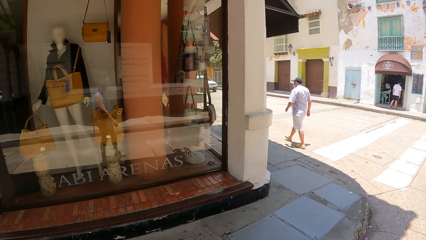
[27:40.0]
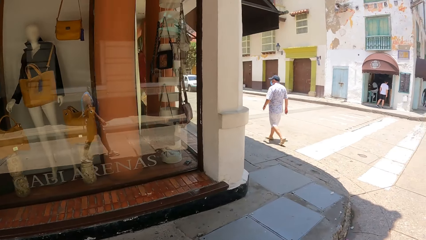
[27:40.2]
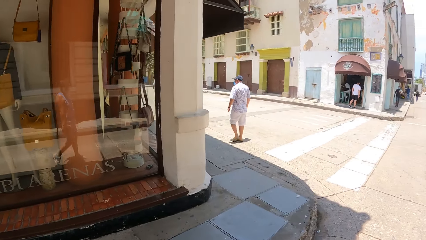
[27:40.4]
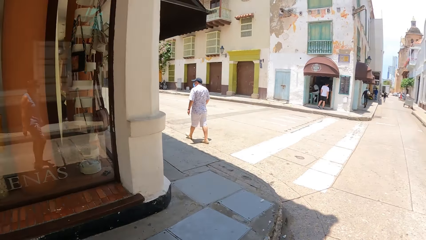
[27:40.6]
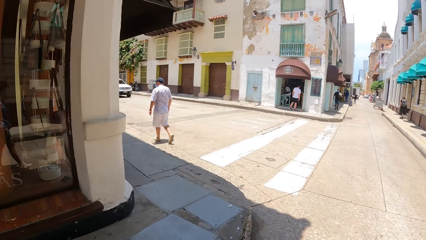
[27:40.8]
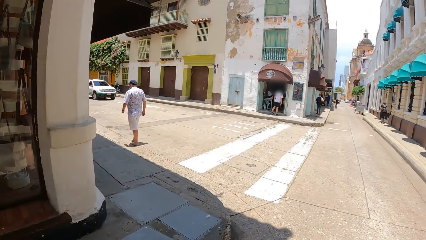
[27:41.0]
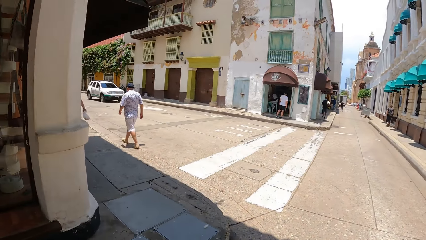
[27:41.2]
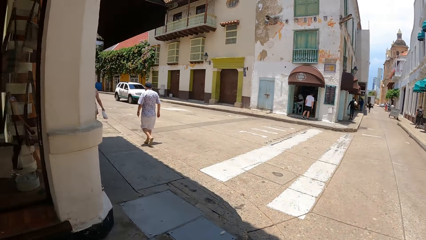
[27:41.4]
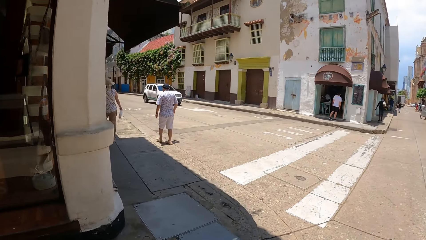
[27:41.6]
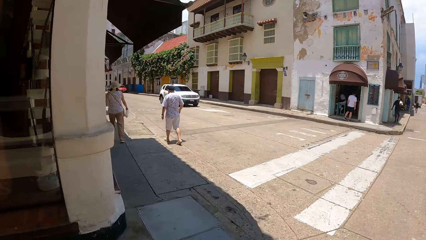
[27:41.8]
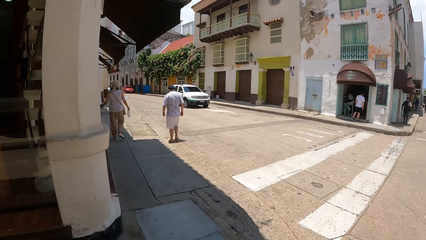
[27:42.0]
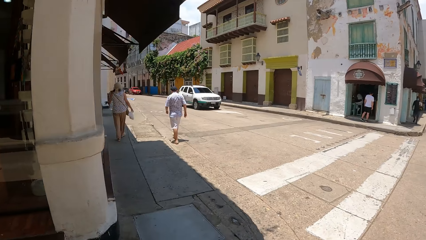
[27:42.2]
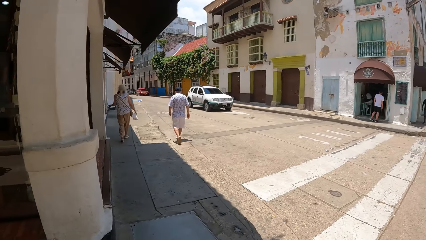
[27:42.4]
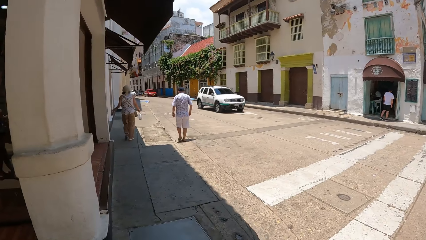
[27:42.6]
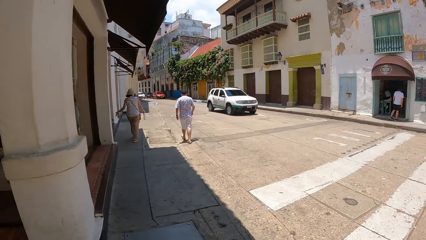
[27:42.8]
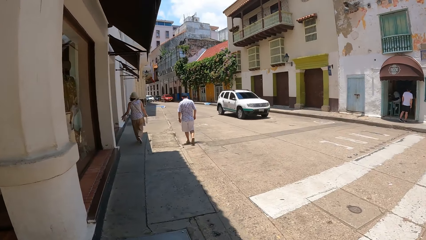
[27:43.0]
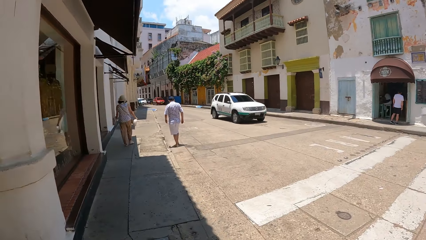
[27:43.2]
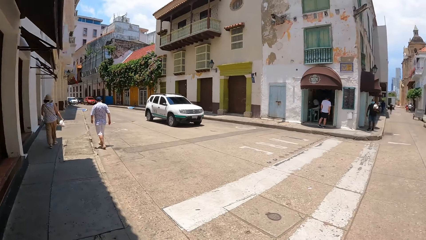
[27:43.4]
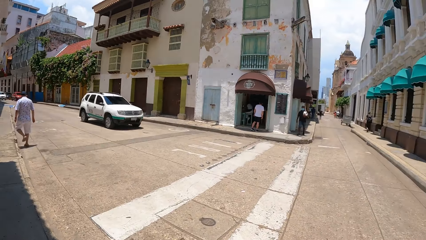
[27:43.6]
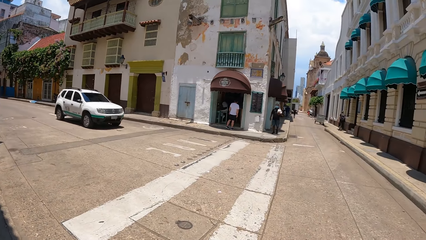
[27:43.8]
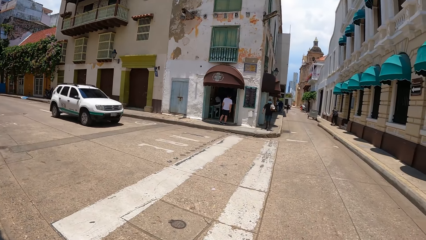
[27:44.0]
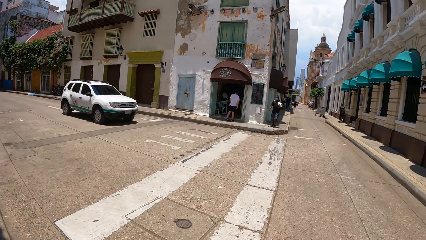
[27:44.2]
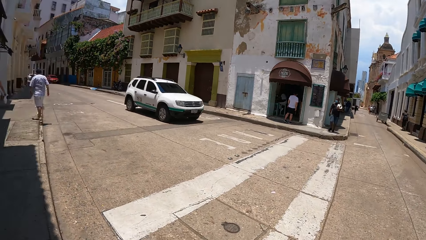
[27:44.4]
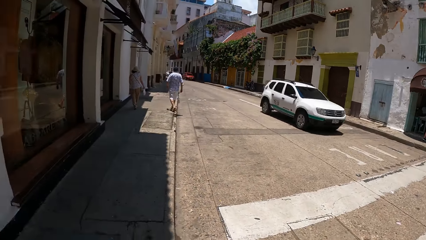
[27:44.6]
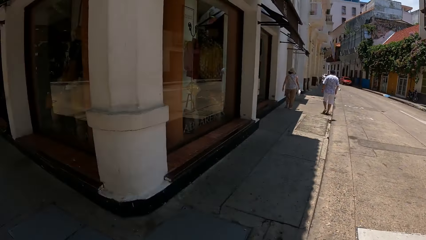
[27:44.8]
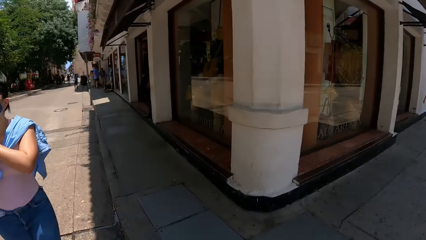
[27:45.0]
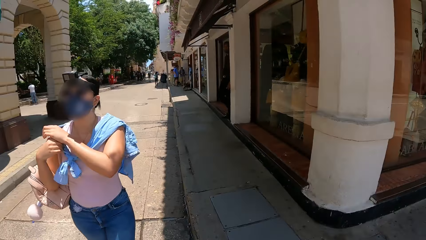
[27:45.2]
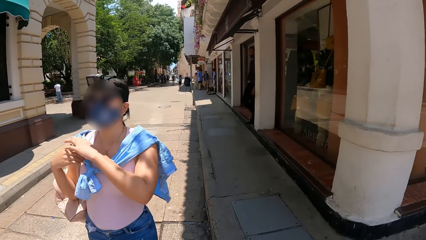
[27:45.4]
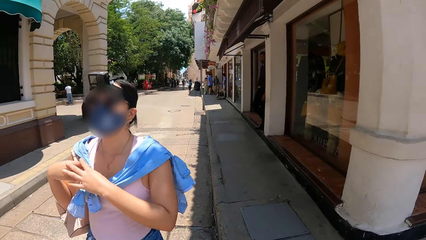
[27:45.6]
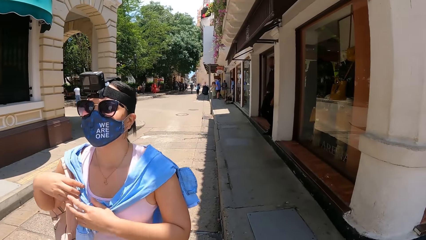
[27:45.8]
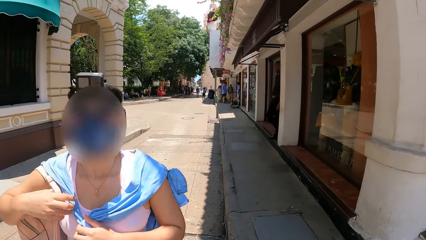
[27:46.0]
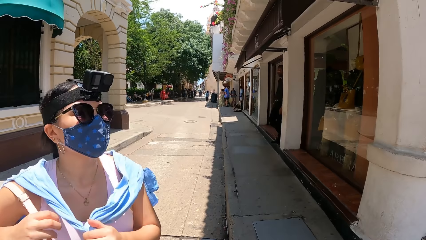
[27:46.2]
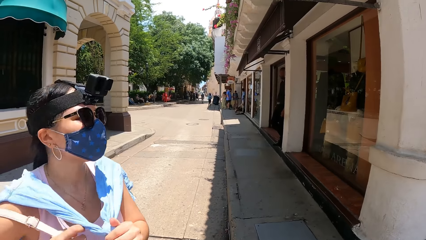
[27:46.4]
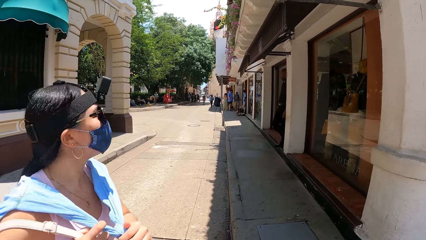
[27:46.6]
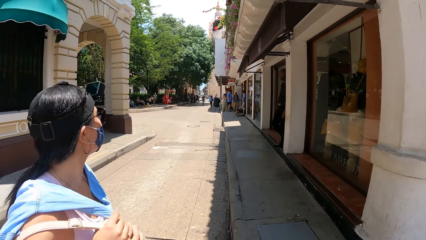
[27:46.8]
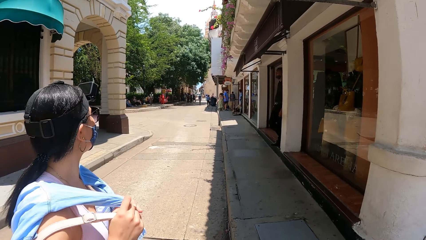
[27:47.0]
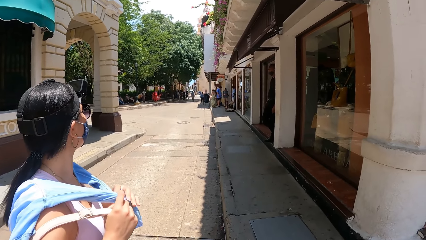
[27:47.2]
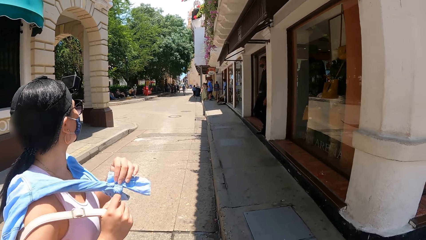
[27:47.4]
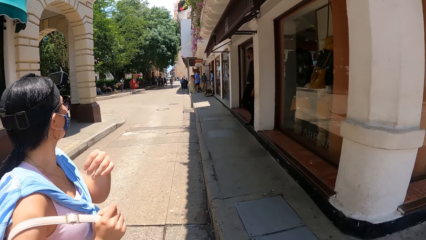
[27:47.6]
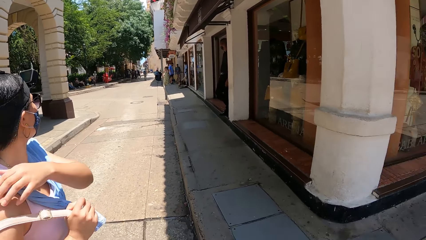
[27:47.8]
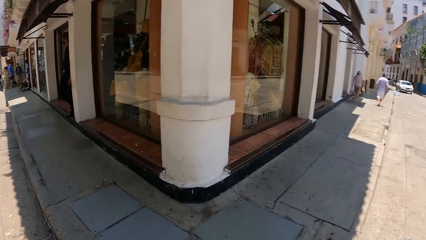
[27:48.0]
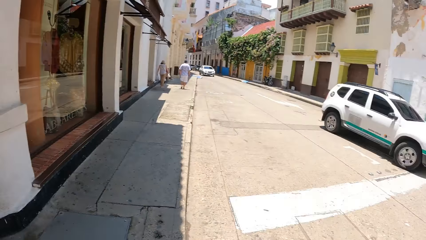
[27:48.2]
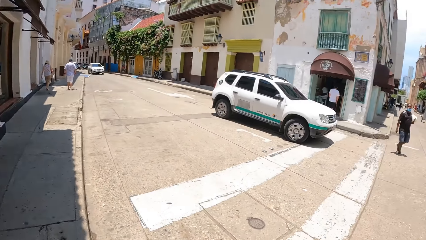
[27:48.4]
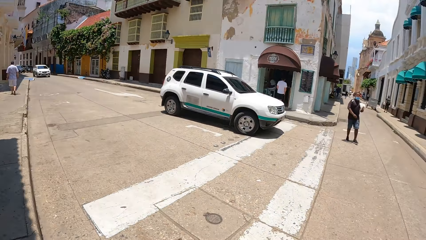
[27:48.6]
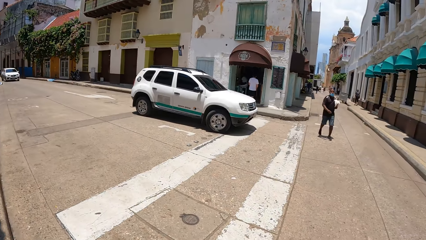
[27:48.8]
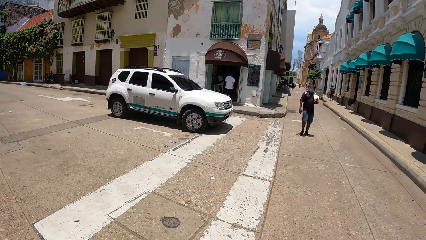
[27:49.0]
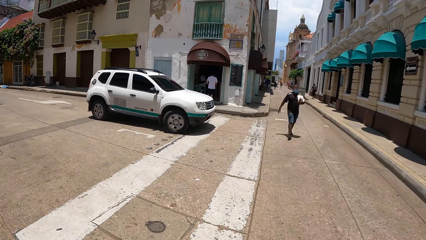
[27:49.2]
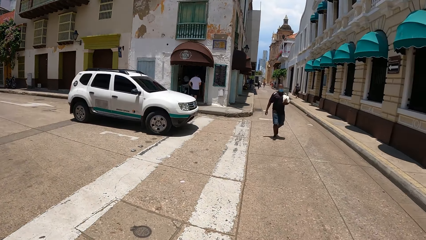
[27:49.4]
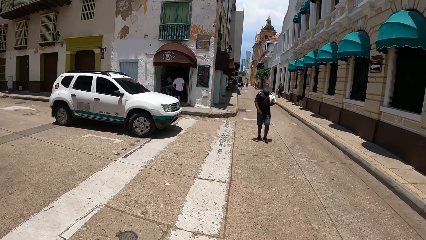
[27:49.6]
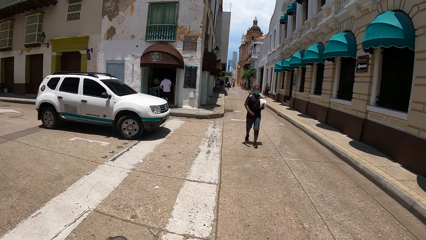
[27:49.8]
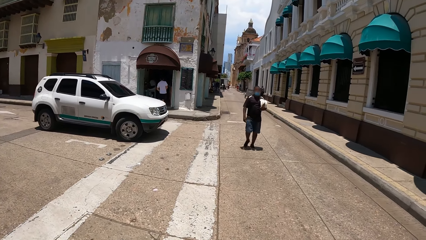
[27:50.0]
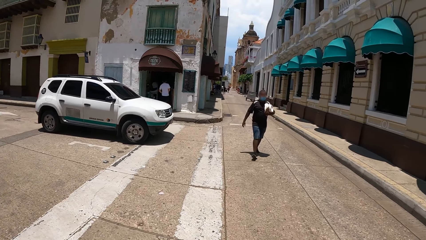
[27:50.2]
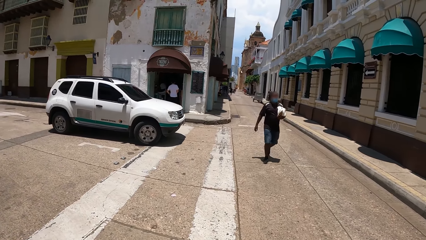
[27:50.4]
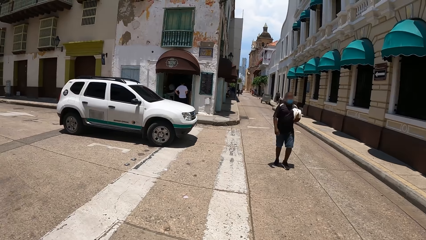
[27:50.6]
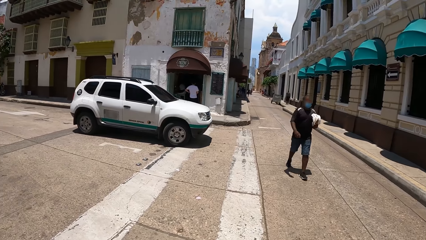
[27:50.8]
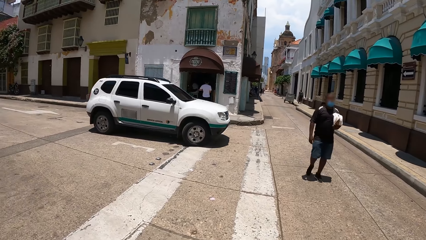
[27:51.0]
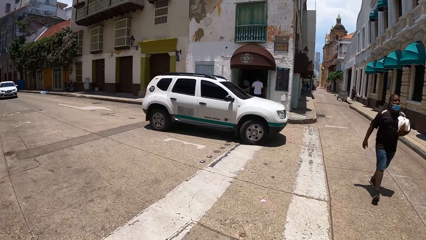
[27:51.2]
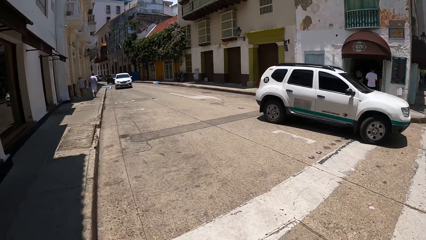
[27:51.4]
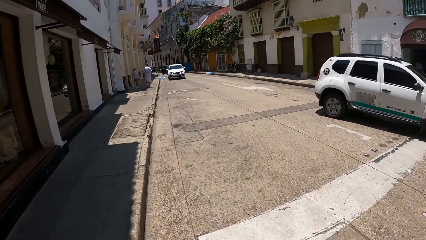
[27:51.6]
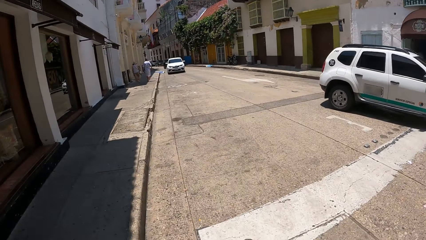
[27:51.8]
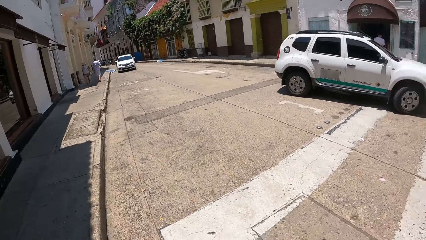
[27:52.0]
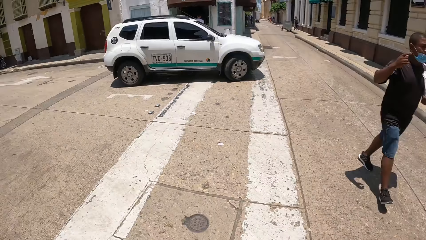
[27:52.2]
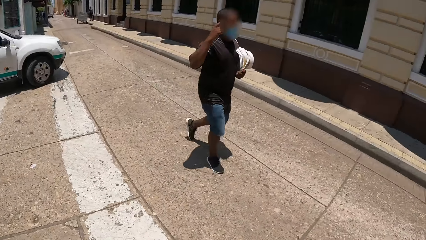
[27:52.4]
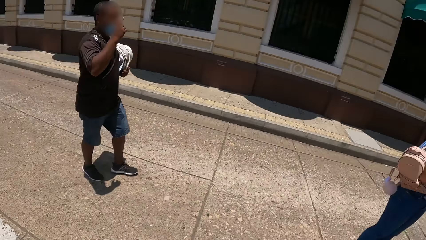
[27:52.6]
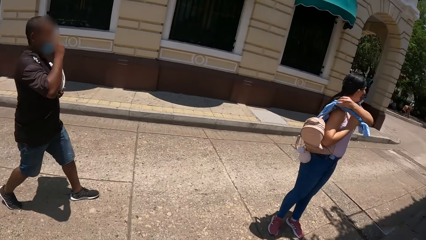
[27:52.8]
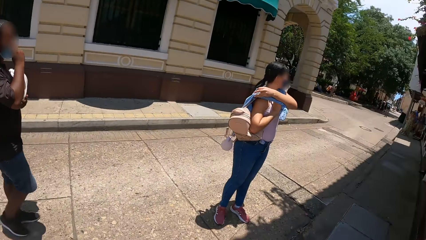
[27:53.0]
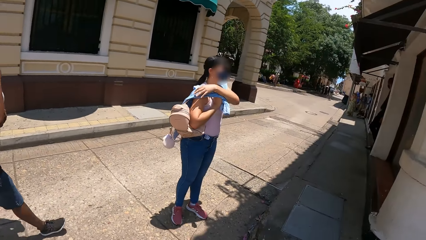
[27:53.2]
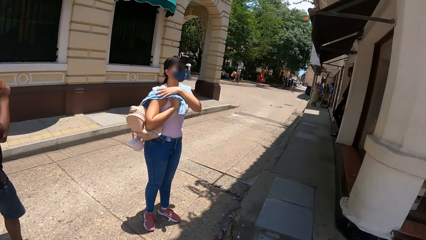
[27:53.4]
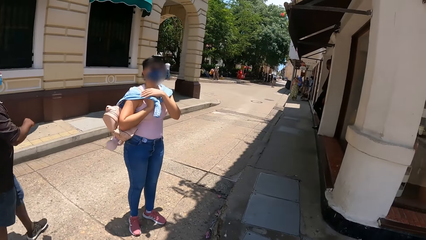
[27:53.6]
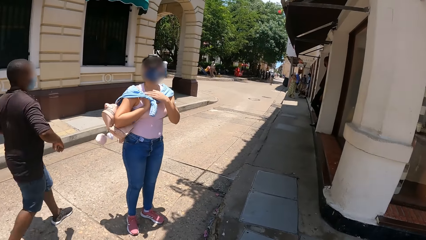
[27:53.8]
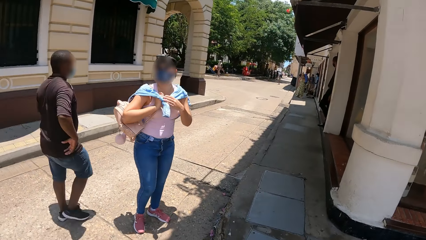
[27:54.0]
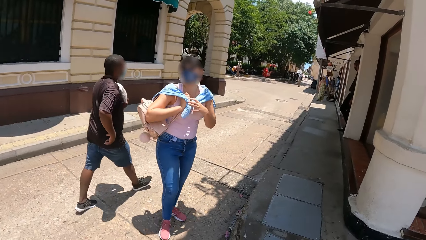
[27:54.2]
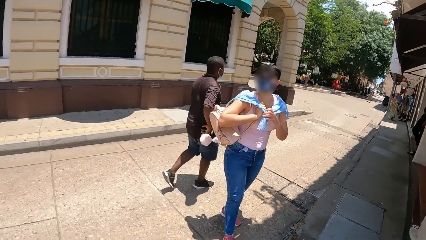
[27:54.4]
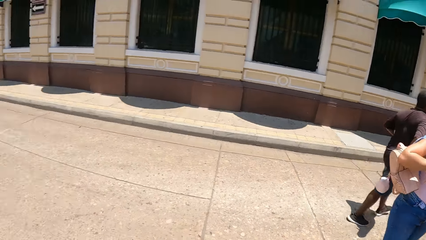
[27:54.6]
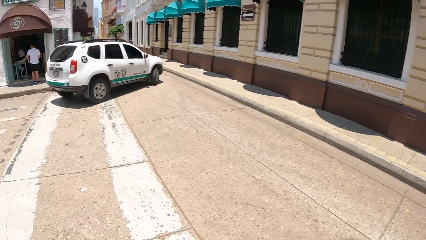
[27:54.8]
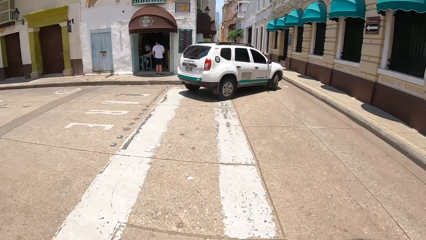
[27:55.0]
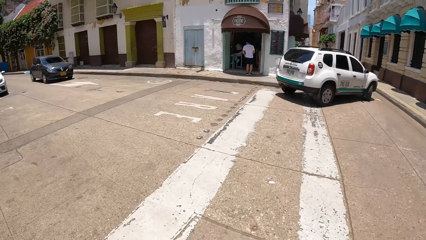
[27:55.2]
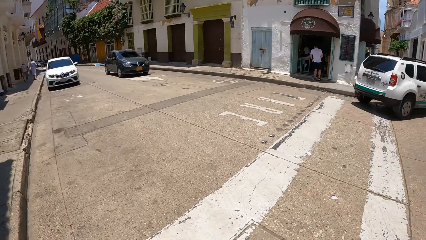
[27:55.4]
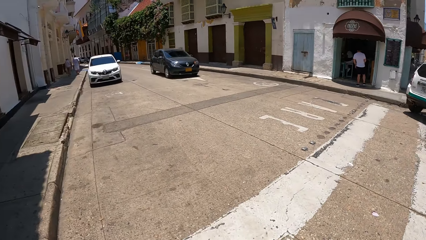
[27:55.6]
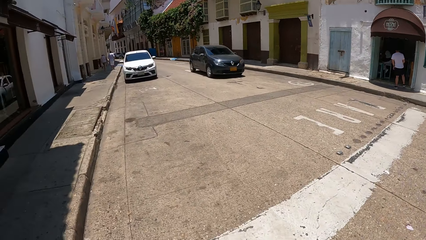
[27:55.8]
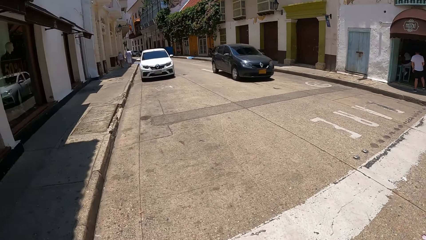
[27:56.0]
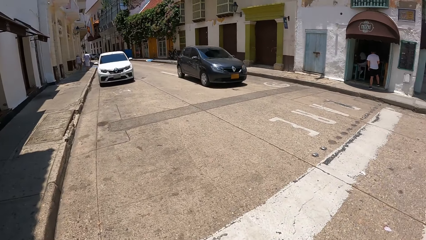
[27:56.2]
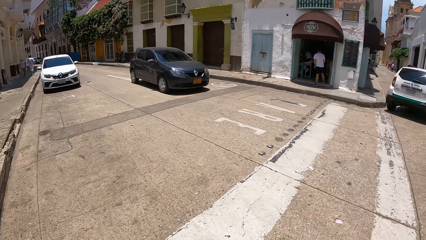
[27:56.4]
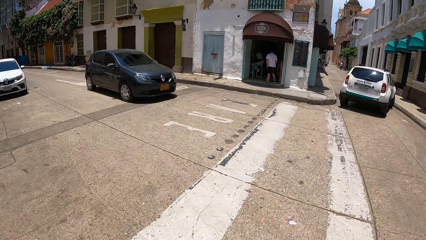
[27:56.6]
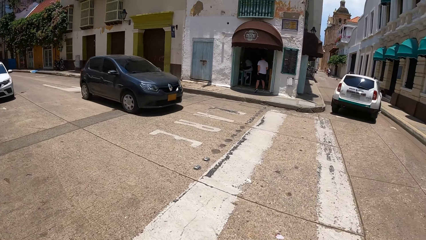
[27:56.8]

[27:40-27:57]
The camera wearer looks forward. They turn left. They turn right. They turn back. They converse with a woman. They look forward. They turn back. They look around the street. They look forward. They turn left. They look forward. They turn around. They stare at the woman.
